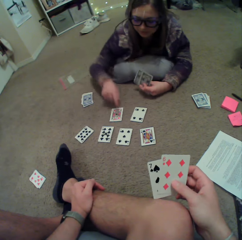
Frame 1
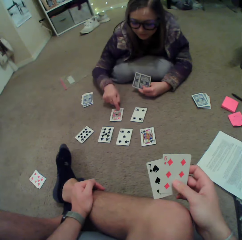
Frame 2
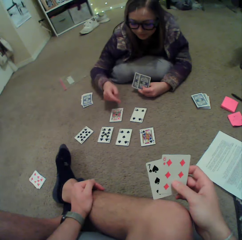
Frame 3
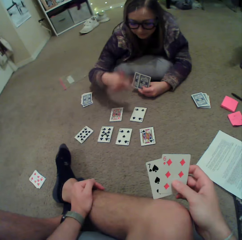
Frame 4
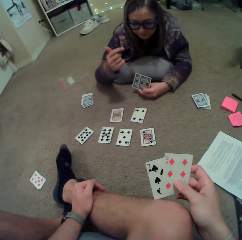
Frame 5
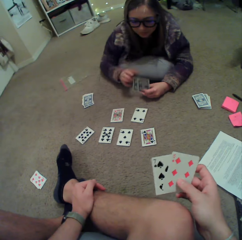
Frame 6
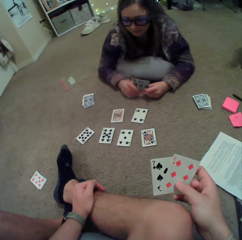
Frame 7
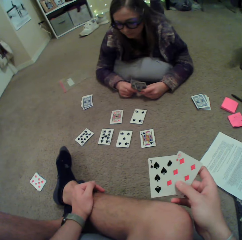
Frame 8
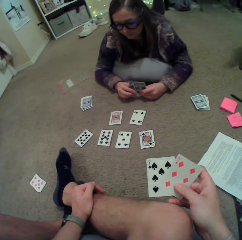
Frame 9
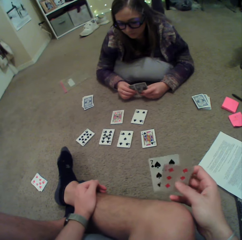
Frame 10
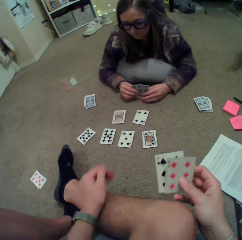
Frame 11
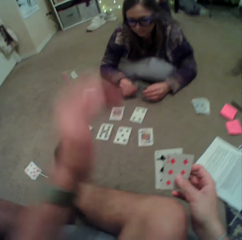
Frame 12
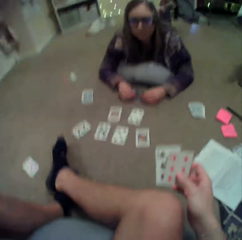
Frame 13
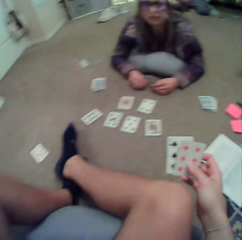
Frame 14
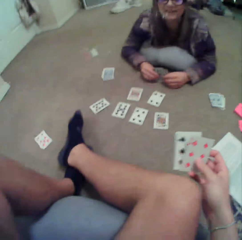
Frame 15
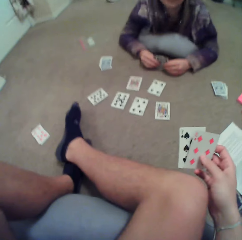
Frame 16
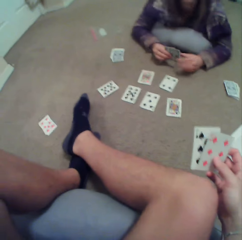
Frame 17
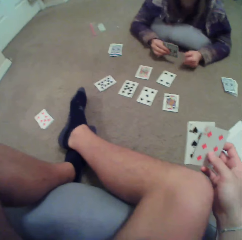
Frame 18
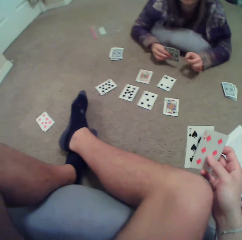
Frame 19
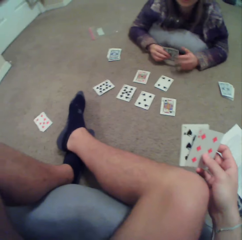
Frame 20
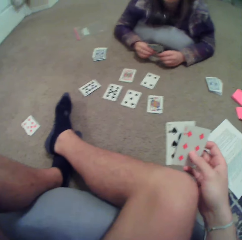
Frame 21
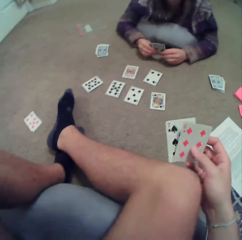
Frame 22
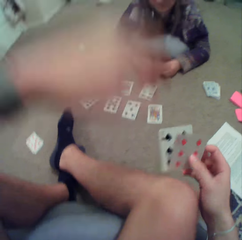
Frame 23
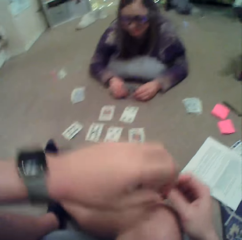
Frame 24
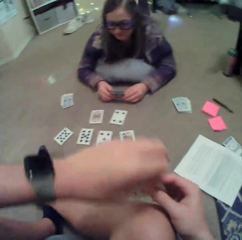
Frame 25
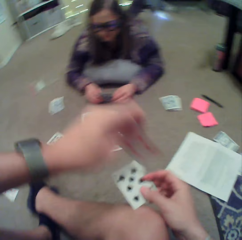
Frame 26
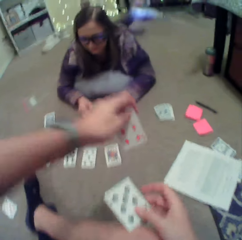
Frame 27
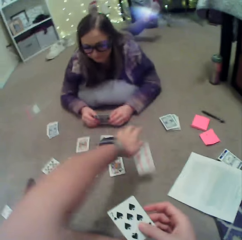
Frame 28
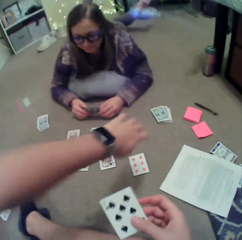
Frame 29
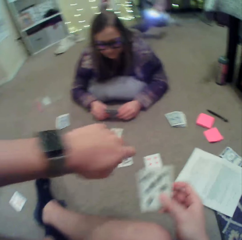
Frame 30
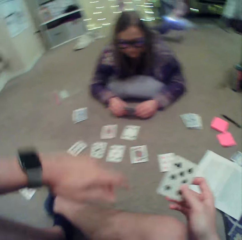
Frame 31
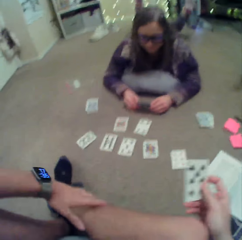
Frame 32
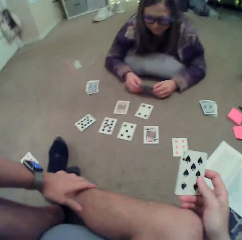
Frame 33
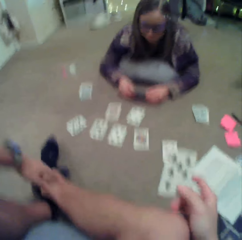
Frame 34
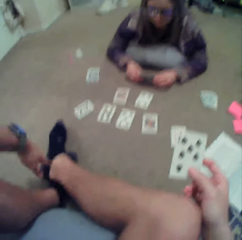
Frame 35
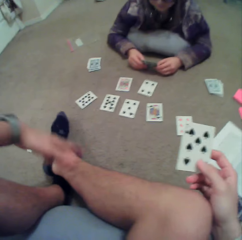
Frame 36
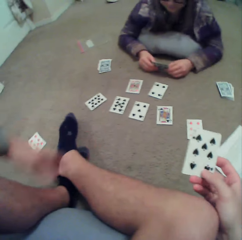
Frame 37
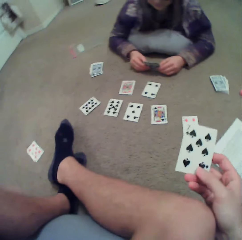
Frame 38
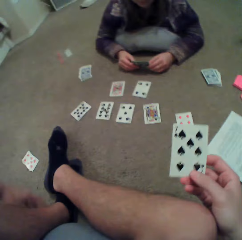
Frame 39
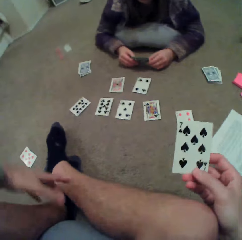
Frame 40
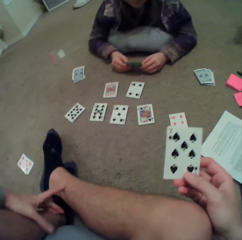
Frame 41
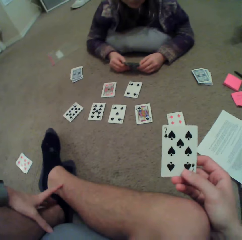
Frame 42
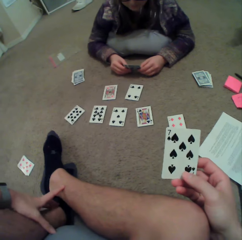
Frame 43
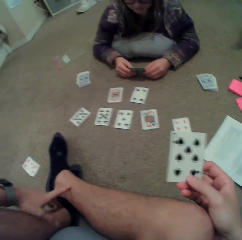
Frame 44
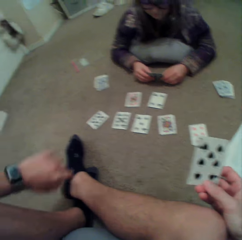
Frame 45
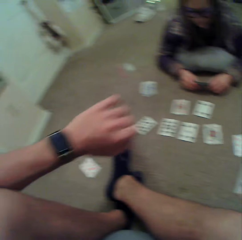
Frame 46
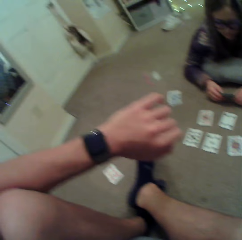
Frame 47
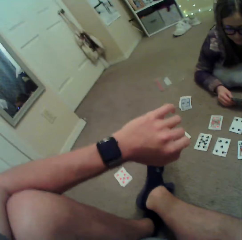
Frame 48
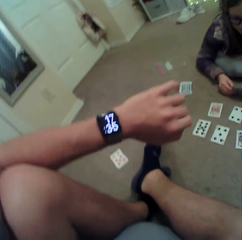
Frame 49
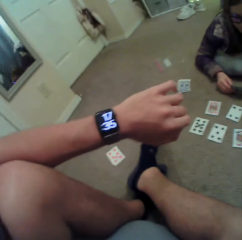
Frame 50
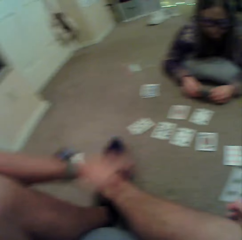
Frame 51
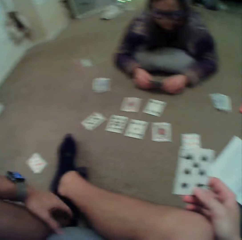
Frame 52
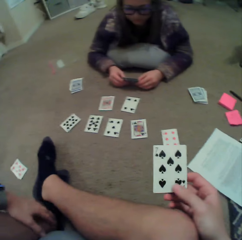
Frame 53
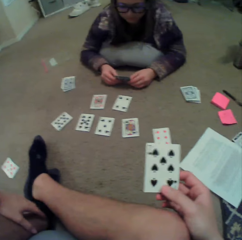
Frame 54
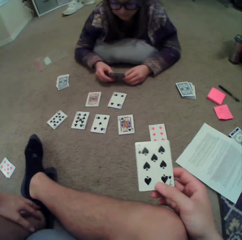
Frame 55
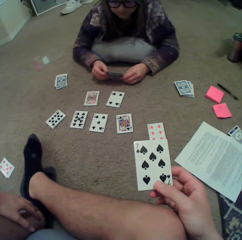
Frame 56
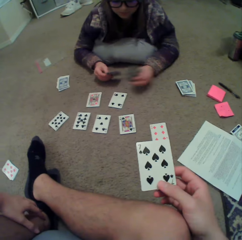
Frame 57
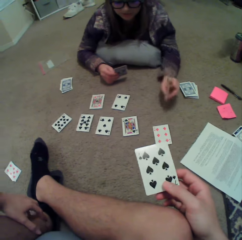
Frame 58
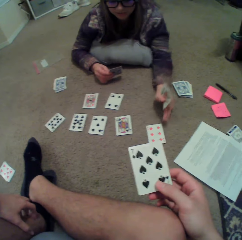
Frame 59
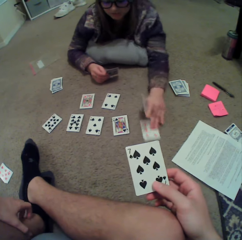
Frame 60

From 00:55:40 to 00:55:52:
A lady stretches her hand, points at a card, moves her hand and gestures with her hand. The camera wearer moves his hand. He lifts his hand. The lady moves her hand. The camera wearer puts down his hand. He puts down the card. He touches his leg. He checks on his wrist clock.

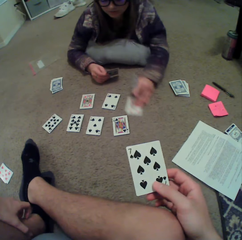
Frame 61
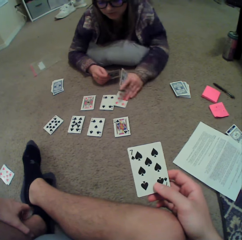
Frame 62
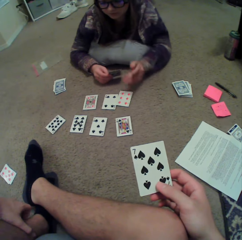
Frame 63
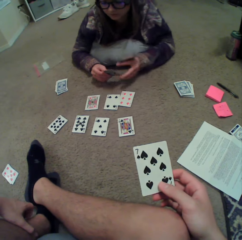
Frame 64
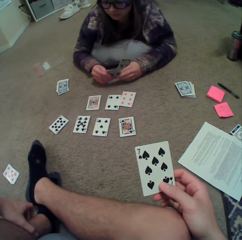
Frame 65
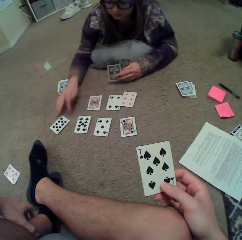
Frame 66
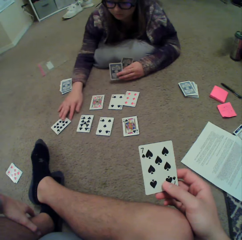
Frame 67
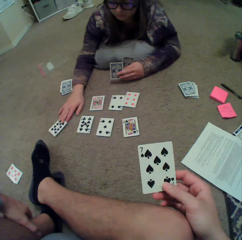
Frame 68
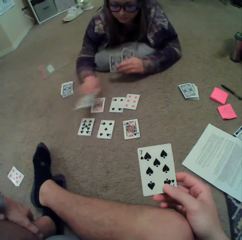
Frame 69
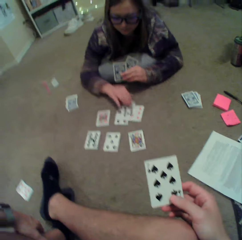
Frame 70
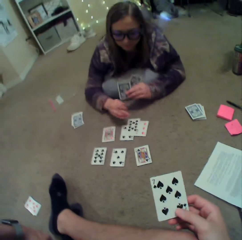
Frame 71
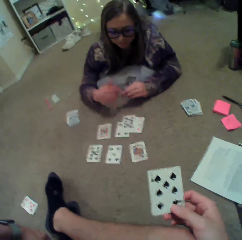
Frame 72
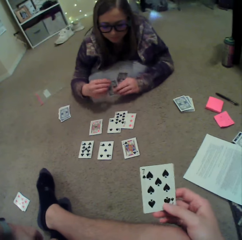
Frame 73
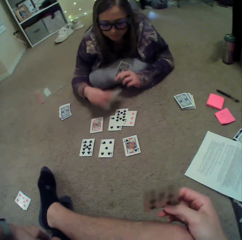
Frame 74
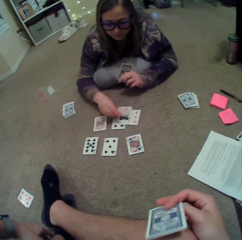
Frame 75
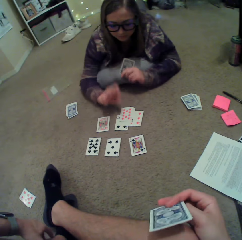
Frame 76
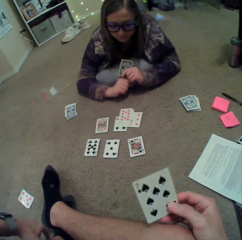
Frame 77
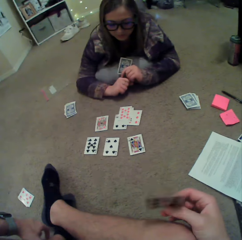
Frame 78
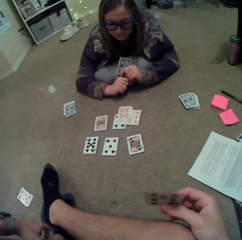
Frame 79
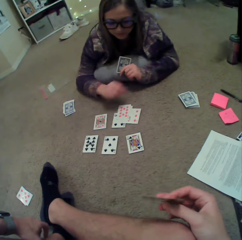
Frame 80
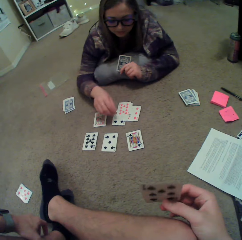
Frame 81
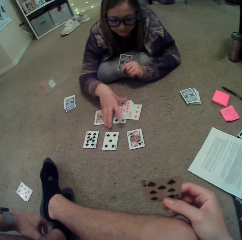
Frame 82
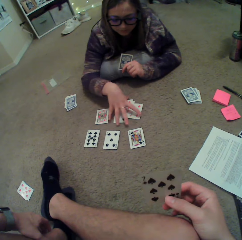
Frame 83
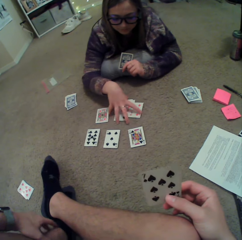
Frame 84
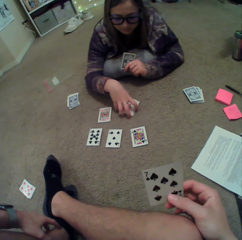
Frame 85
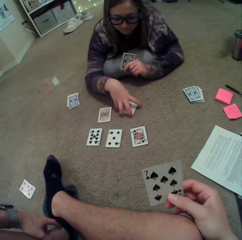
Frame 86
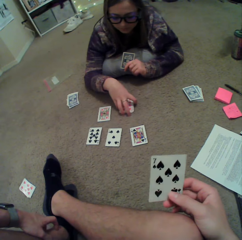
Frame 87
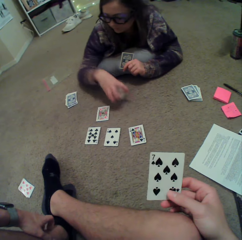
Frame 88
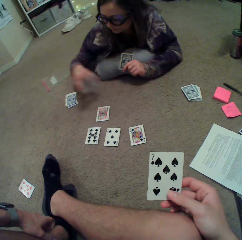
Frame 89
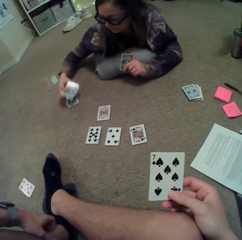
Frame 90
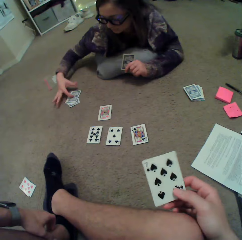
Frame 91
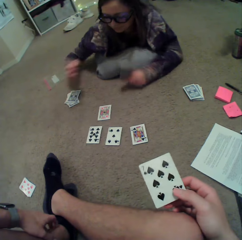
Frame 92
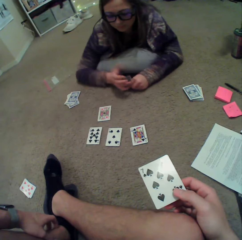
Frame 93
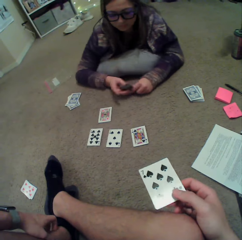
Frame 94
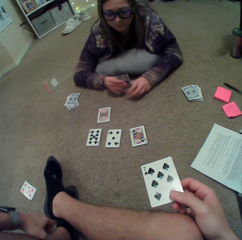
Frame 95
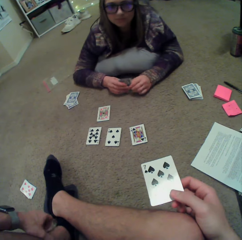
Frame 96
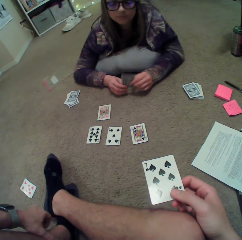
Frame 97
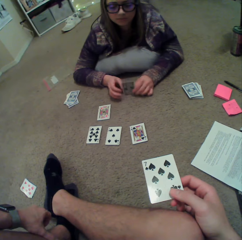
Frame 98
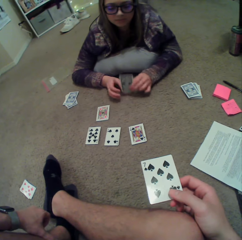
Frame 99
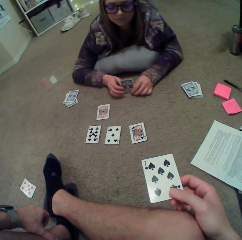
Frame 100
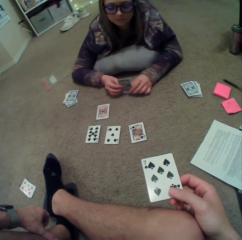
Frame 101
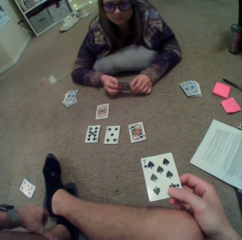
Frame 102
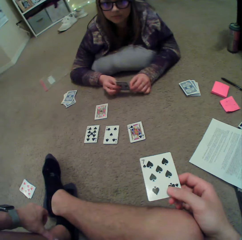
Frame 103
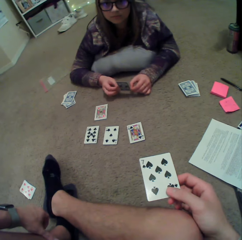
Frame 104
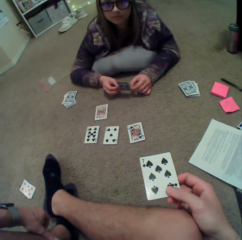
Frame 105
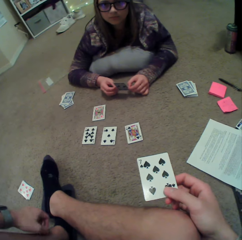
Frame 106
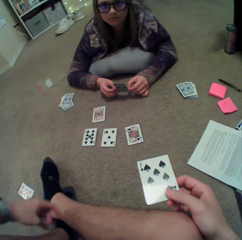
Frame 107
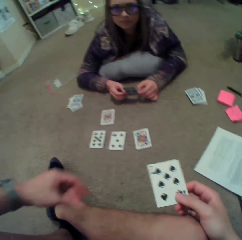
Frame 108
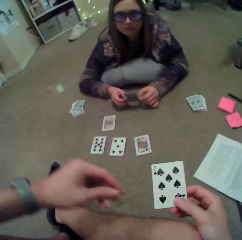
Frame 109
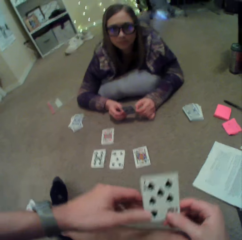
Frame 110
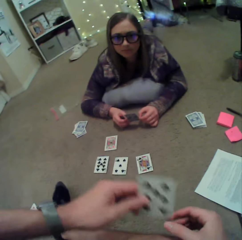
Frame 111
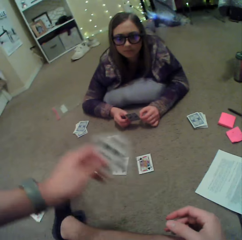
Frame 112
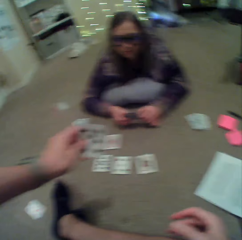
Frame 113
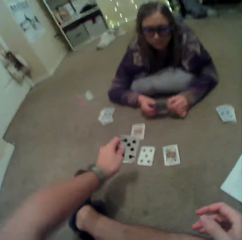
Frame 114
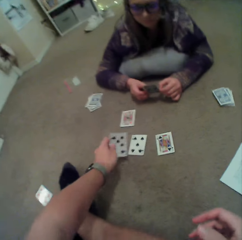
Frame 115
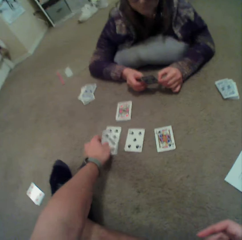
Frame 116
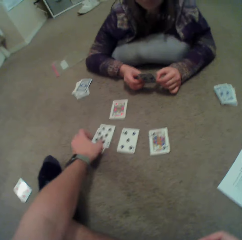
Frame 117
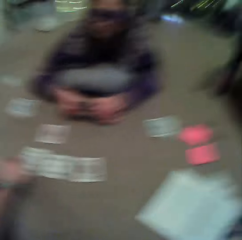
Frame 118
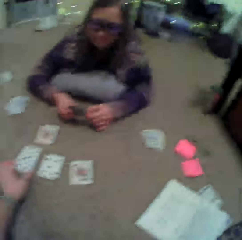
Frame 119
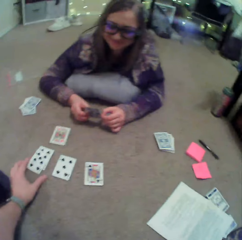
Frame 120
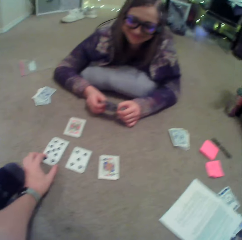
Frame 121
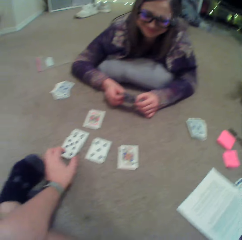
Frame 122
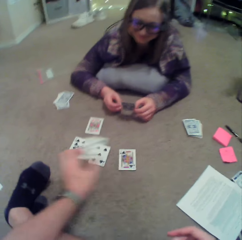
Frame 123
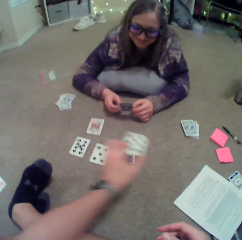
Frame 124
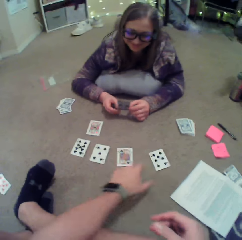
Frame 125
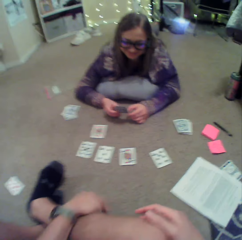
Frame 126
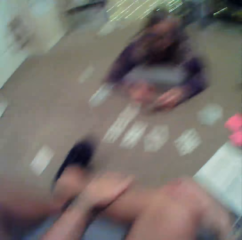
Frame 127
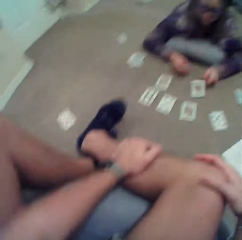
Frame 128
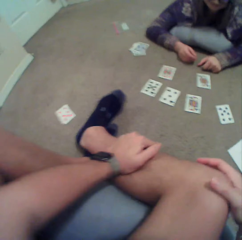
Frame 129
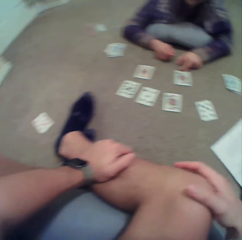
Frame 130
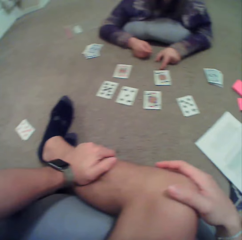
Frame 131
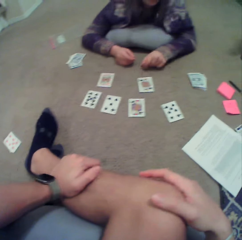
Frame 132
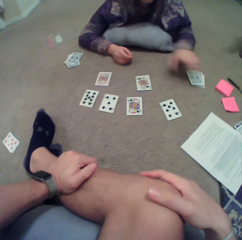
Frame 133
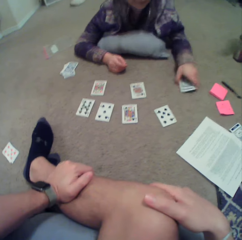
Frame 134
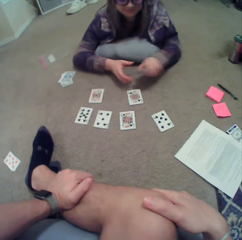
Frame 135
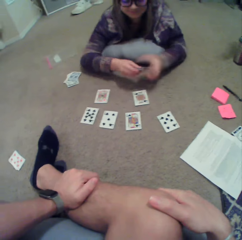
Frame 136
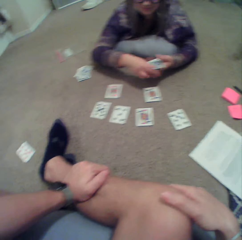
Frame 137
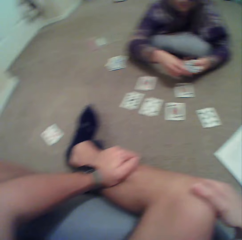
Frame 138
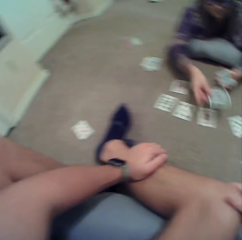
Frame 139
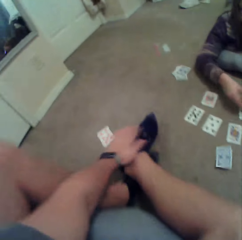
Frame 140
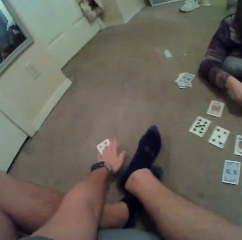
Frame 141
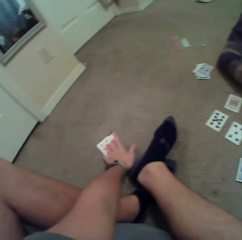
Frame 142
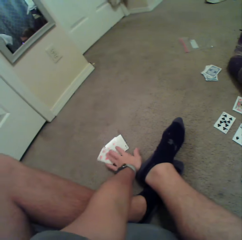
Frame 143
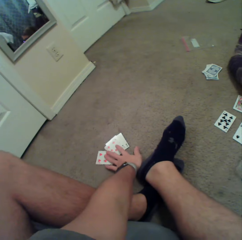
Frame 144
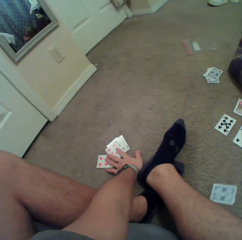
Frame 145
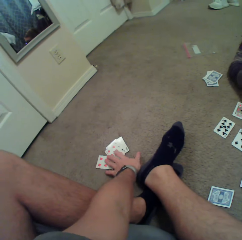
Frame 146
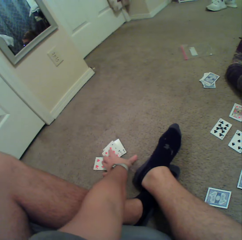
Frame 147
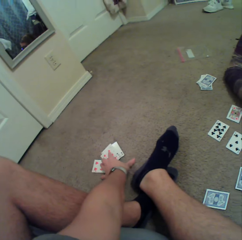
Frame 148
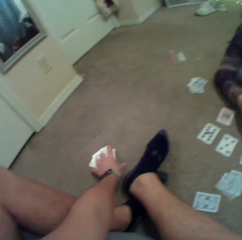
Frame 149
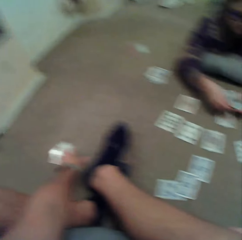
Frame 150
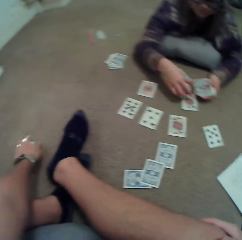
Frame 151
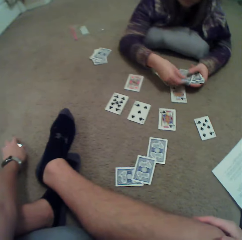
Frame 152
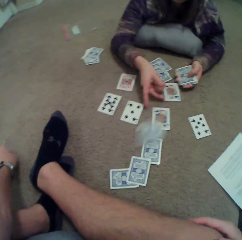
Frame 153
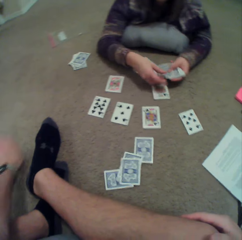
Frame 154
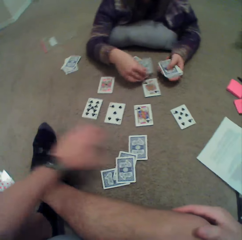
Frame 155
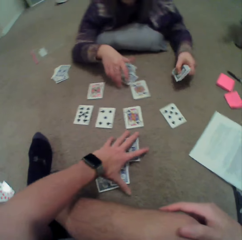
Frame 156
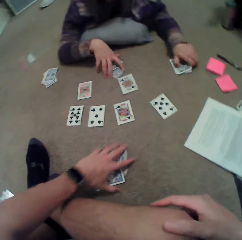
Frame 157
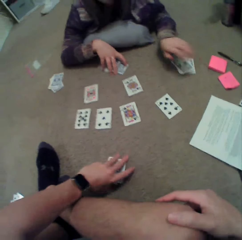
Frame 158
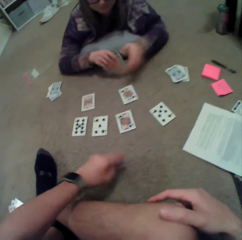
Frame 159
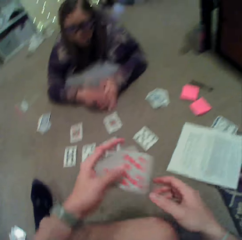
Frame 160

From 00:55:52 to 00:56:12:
A lady pushes a card. The lady picks up the card and moves the card. The lady puts the card down. The camera wearer moves a card. The lady puts a card on the floor. The lady picks up the cards, holds the cards, puts down the cards and beats the cards on the floor. The camera wearer moves his hand. He puts a card on the floor. He picks up the card. He holds the card. He puts down the card. The lady puts down the card. The lady picks up the cards, puts down the cards and distributes the cards. The camera wearer puts his hand on the cards. He picks up the cards. The lady puts down the cards.
